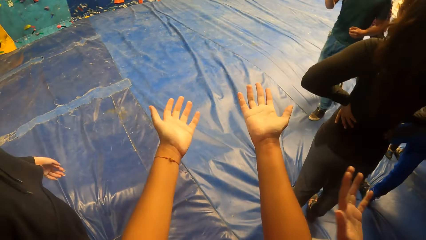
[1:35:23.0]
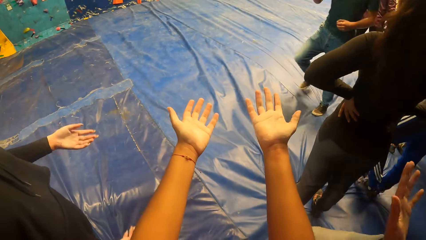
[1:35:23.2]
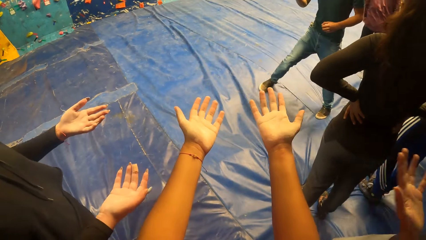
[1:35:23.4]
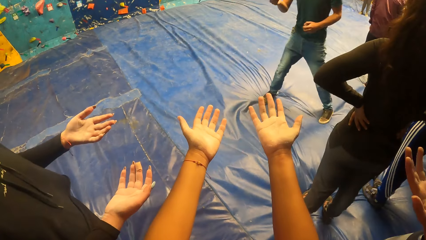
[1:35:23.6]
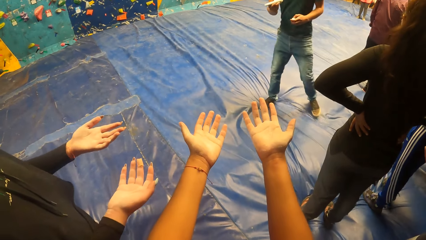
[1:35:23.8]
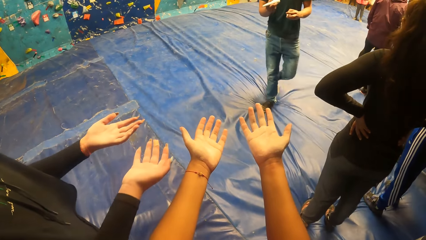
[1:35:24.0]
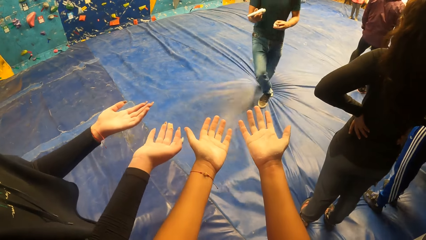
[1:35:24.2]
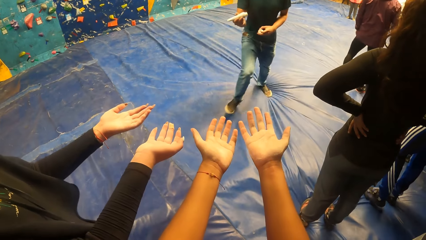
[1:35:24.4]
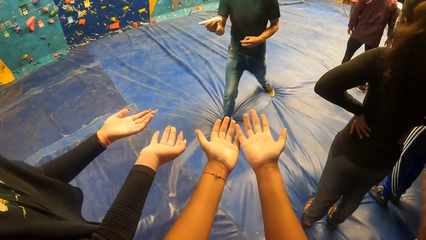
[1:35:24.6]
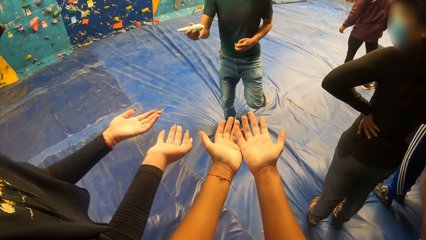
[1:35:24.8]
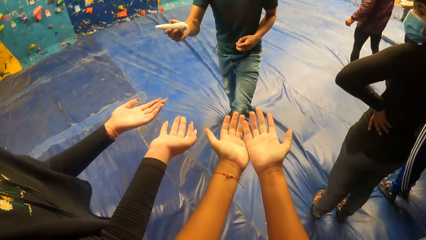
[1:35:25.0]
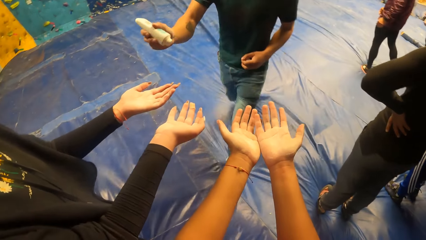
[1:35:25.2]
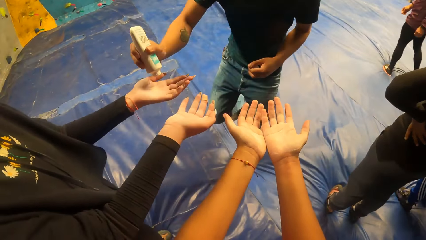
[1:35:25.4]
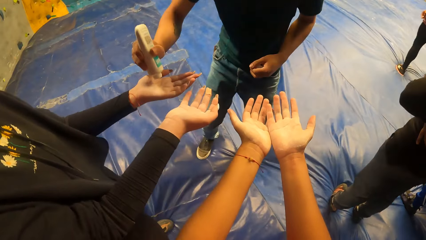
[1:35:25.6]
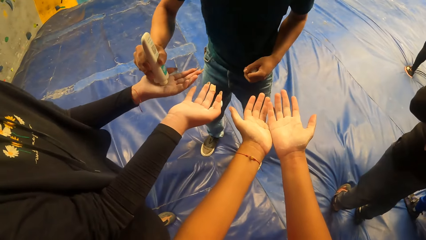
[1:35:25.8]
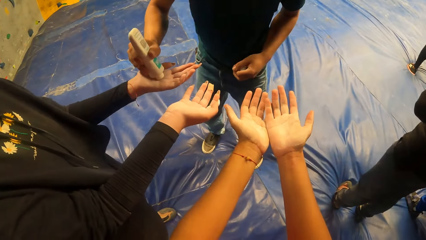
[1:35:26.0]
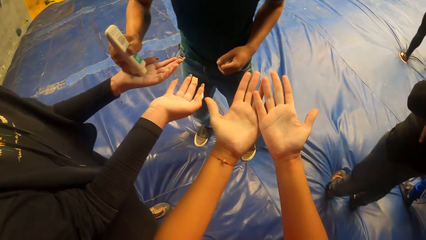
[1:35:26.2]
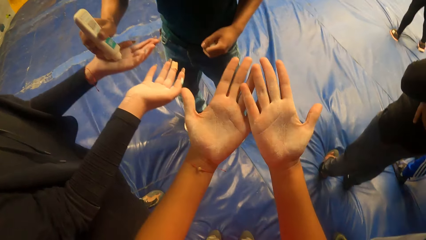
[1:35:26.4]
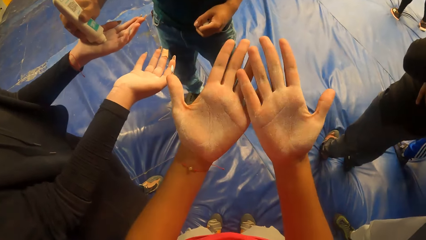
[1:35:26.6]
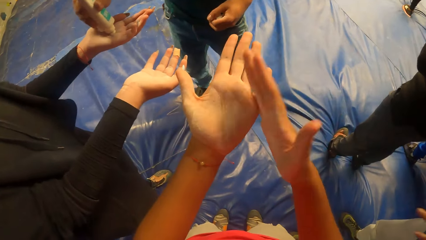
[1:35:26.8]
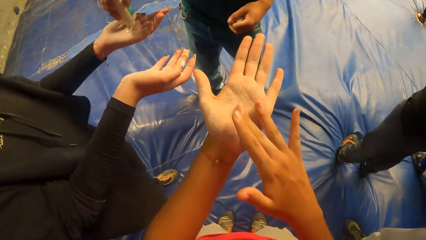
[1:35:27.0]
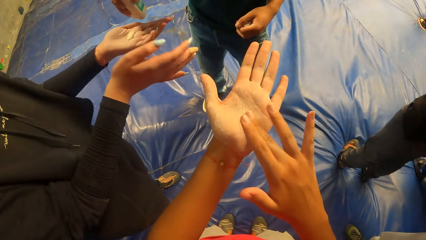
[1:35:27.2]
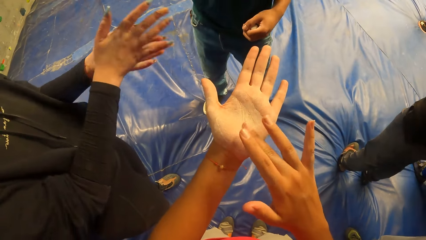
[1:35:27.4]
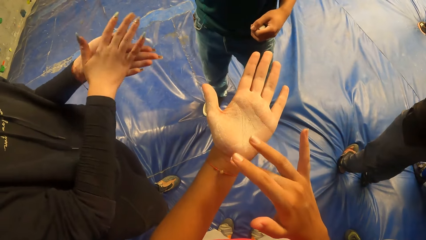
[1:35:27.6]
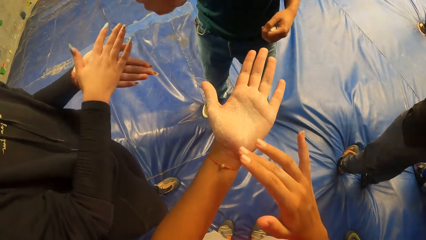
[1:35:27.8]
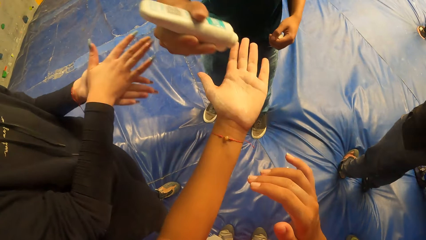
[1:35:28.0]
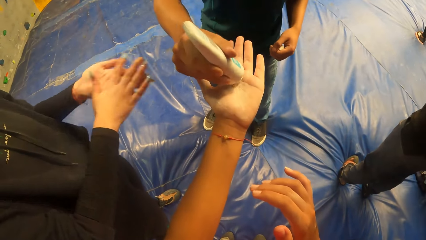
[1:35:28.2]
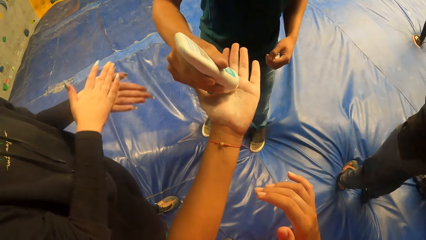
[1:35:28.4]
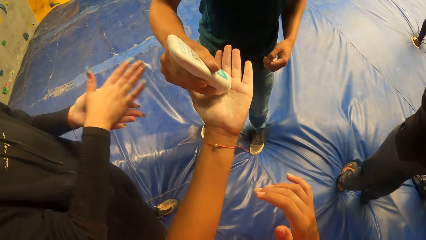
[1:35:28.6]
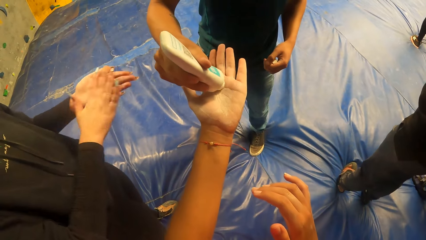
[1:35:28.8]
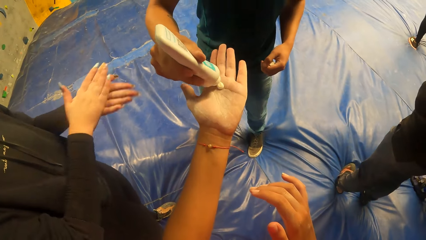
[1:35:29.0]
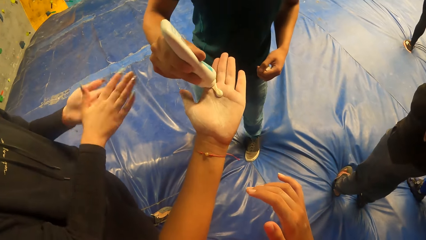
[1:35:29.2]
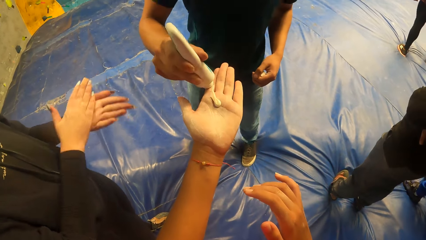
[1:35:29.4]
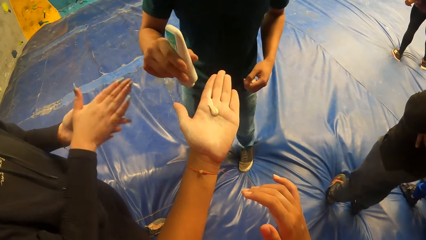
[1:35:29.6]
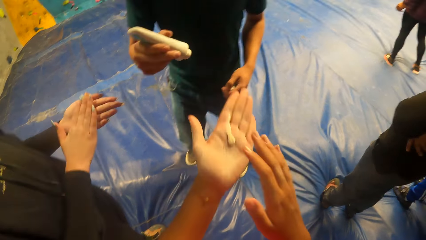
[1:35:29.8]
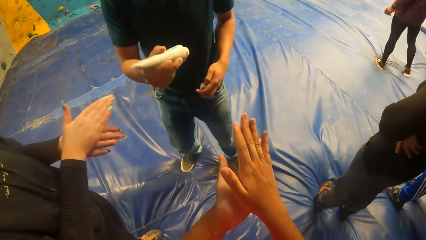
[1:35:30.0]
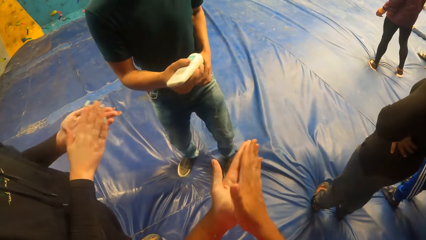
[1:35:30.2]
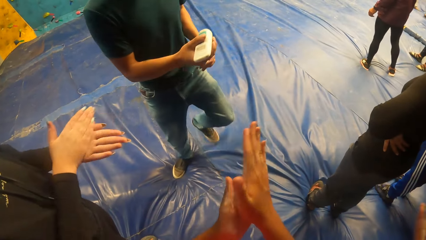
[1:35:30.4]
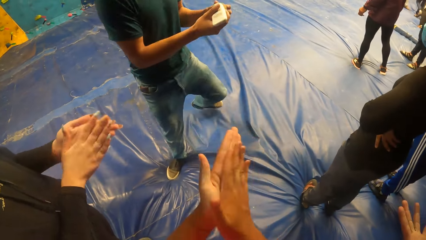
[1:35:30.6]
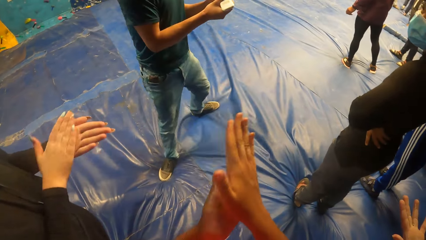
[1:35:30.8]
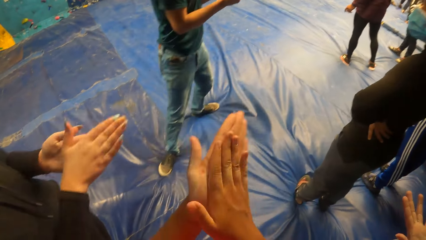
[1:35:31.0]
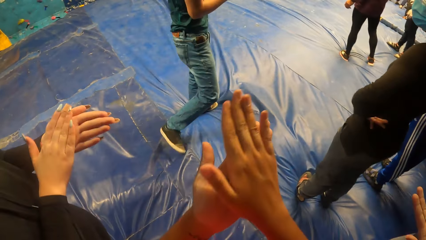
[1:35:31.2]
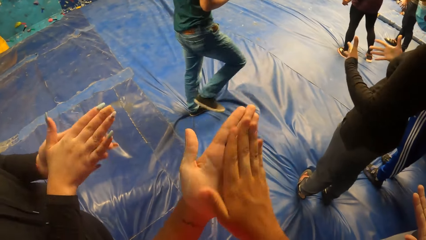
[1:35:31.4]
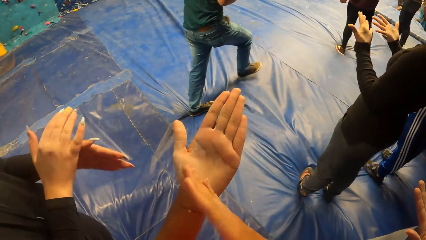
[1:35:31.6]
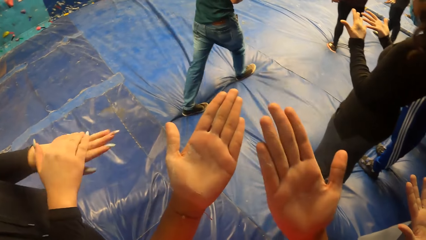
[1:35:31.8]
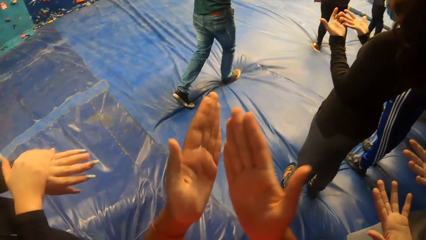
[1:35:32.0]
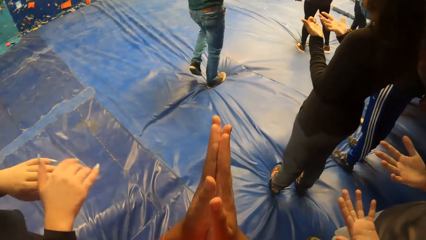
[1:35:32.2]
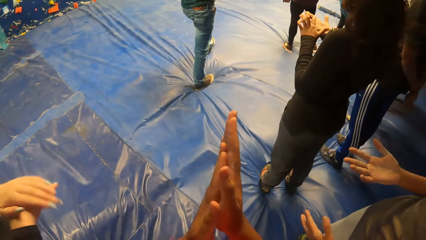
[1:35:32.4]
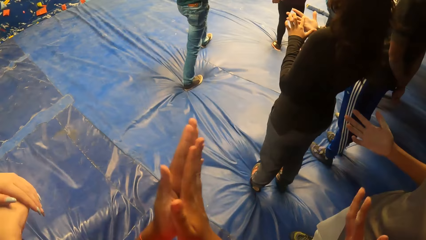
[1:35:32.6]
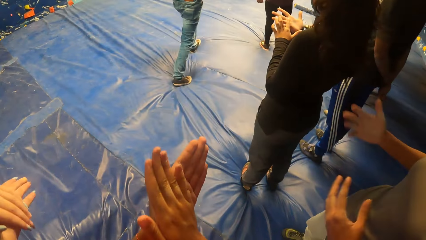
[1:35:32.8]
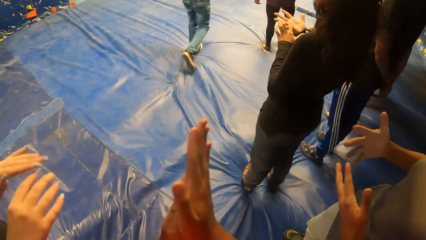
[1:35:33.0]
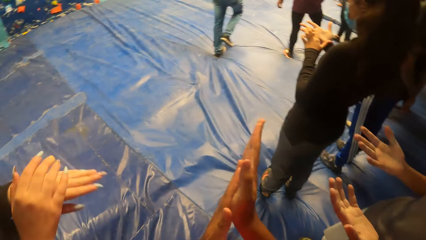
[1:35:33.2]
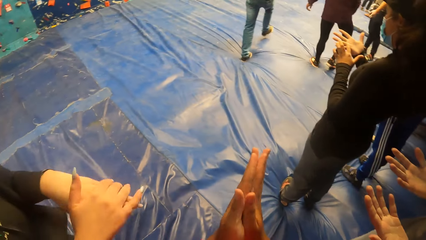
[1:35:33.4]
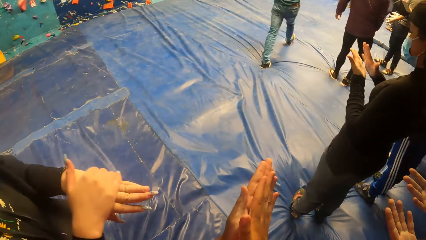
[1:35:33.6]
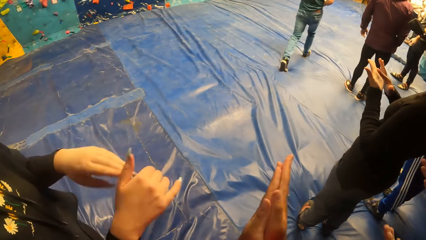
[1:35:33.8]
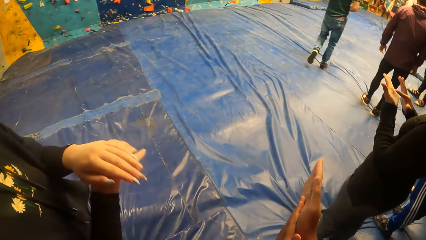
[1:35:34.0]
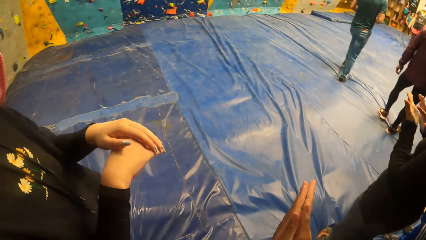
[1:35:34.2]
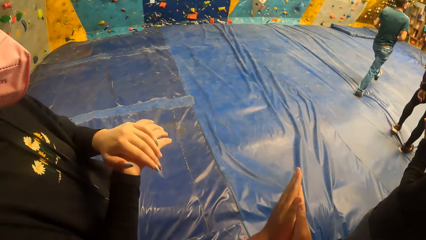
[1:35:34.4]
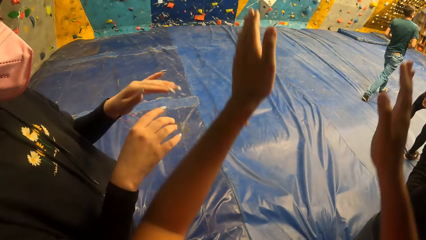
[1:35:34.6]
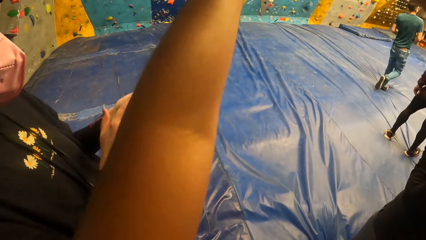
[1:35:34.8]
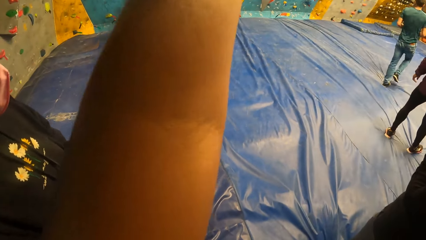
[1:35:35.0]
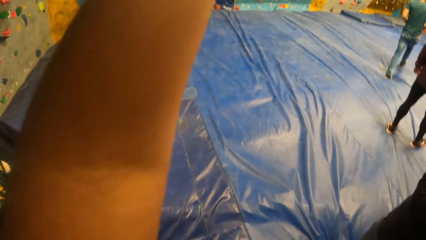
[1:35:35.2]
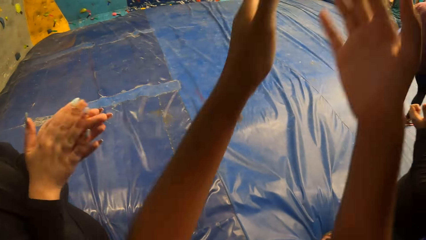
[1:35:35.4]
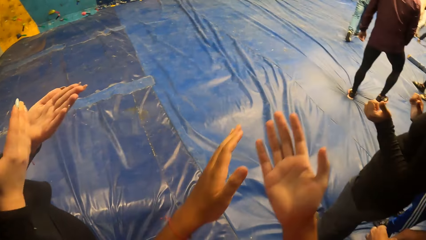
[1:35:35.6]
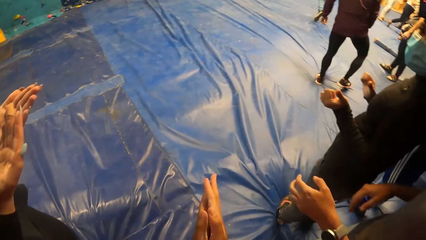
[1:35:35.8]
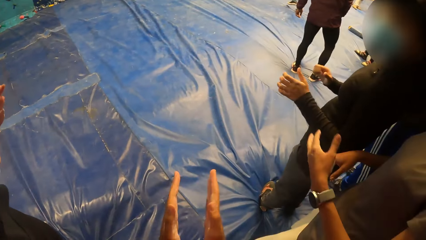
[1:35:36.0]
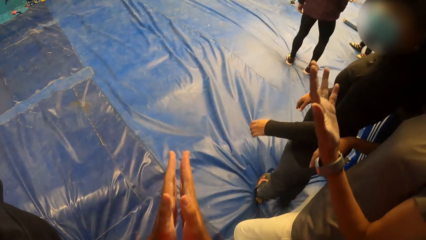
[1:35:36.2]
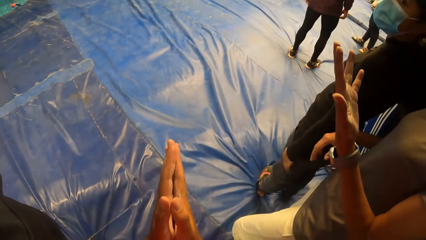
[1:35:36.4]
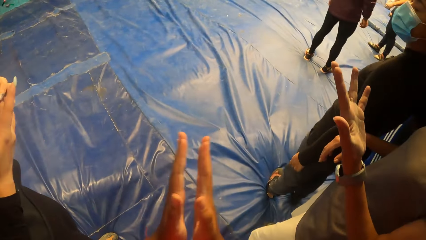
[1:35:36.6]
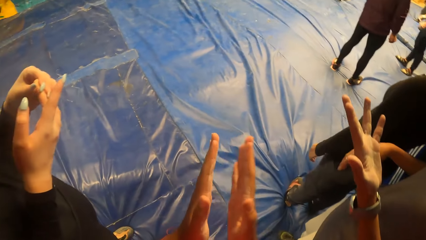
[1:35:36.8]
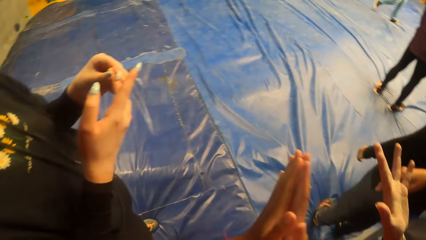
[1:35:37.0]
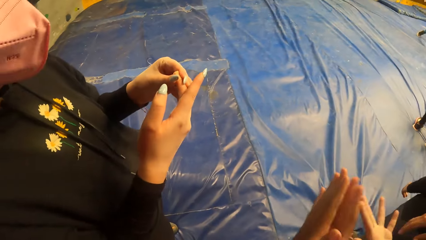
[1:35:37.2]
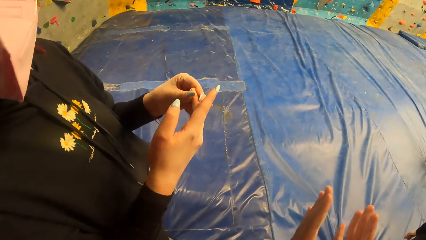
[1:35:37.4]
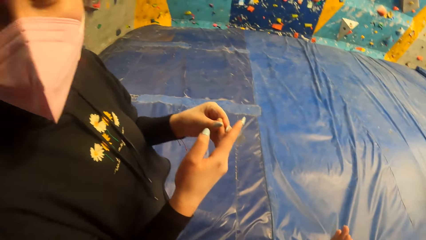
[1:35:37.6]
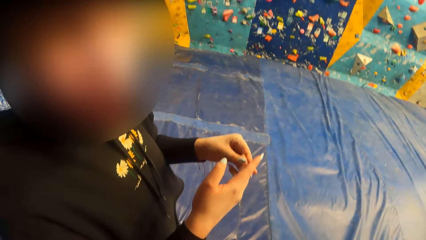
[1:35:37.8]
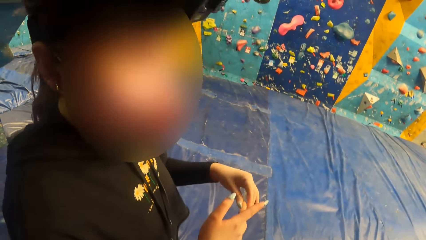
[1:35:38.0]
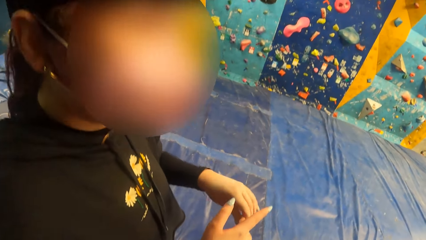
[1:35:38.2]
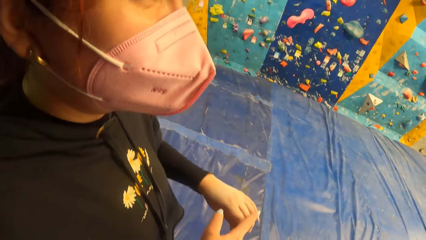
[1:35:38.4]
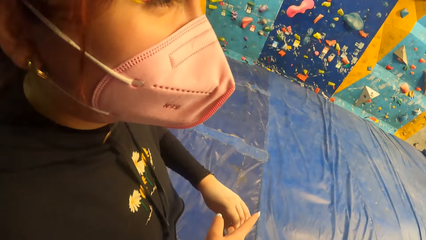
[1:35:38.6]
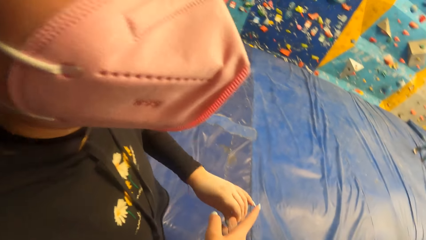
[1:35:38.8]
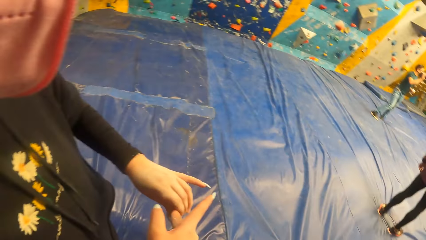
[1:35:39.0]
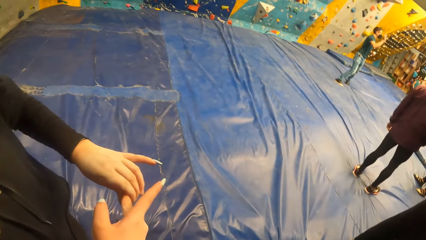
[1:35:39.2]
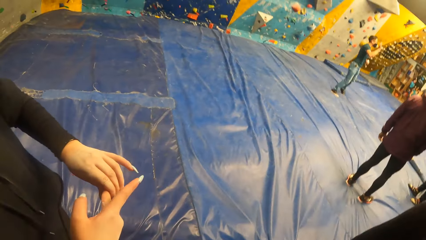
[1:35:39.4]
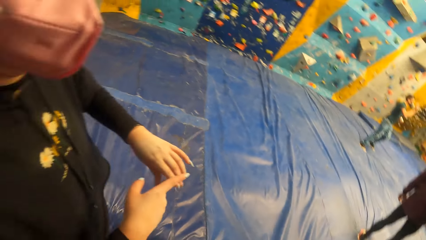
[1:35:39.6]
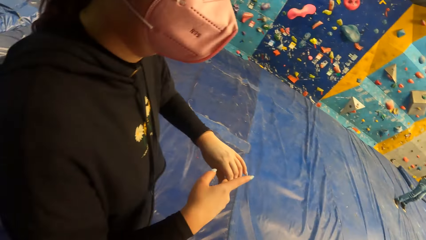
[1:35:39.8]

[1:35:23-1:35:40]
The camera wearer stretches both hands forward. The woman stretches both hands forward. A man dispenses lotion with his right hand on the woman's left hand. The camera wearer moves his hands. He rubs his hands together. He moves his hands again. The man dispenses lotion with his right hand on the camera wearer's left hand. The woman rubs her hands together. The camera wearer rubs the lotion on his hands. He moves his hands. He raises up his hands.
